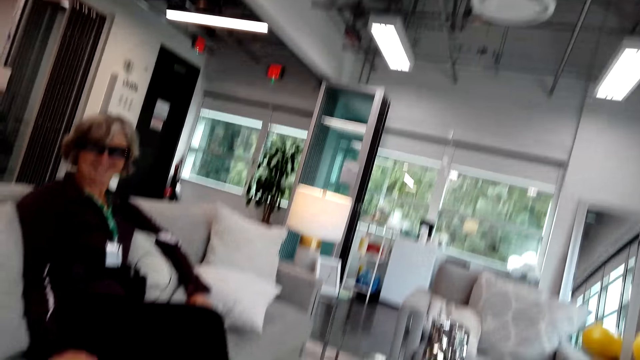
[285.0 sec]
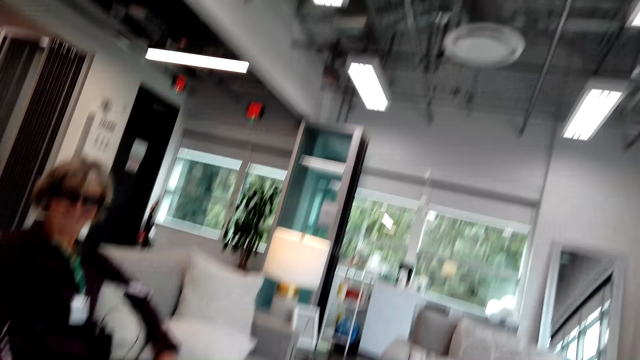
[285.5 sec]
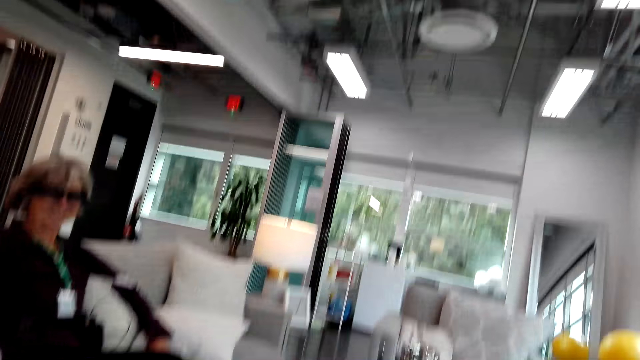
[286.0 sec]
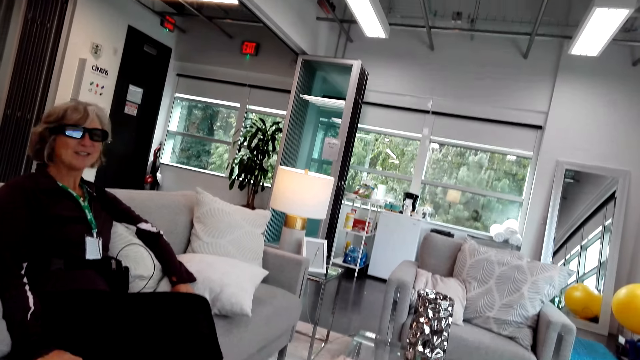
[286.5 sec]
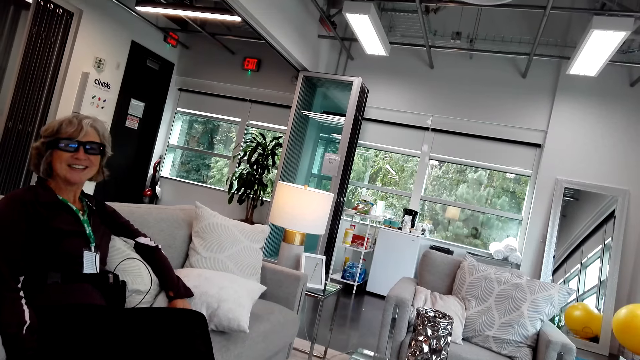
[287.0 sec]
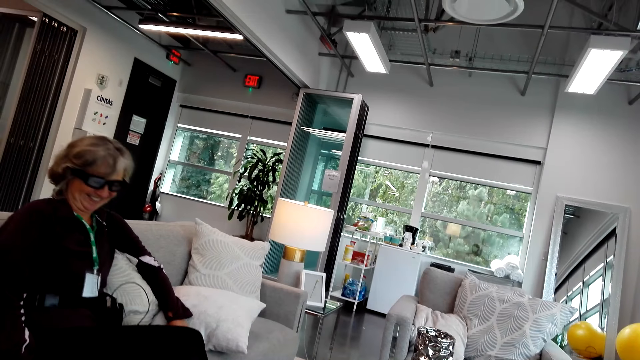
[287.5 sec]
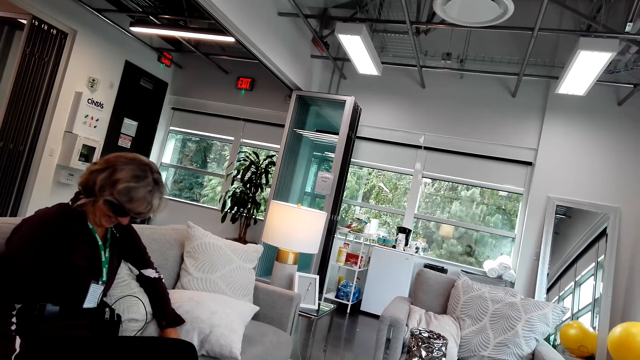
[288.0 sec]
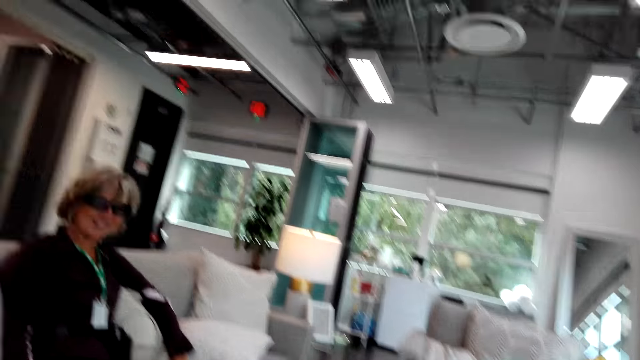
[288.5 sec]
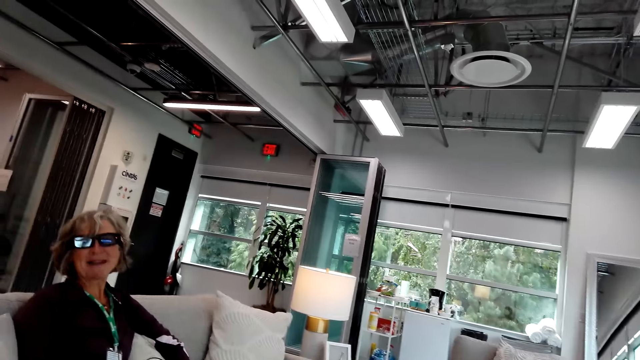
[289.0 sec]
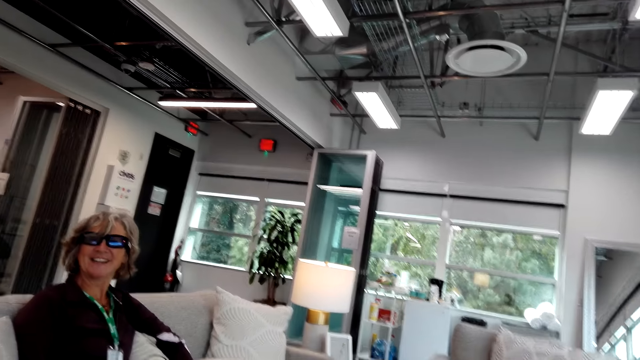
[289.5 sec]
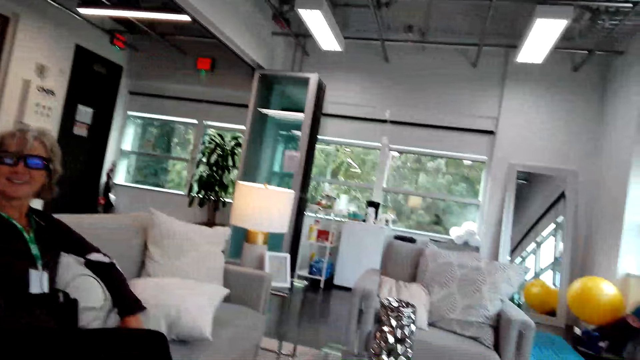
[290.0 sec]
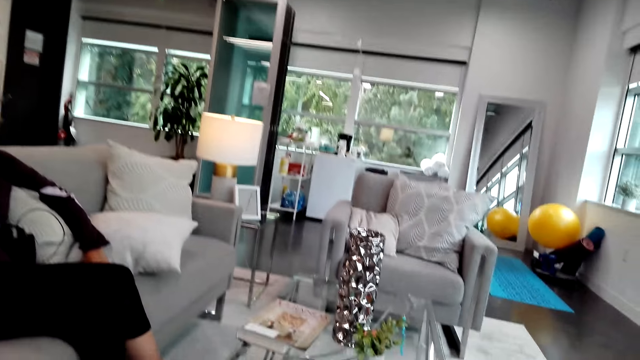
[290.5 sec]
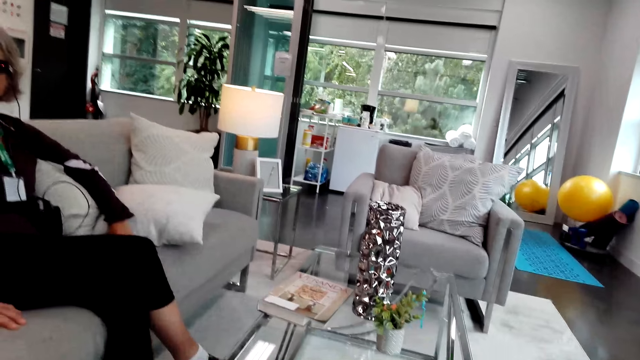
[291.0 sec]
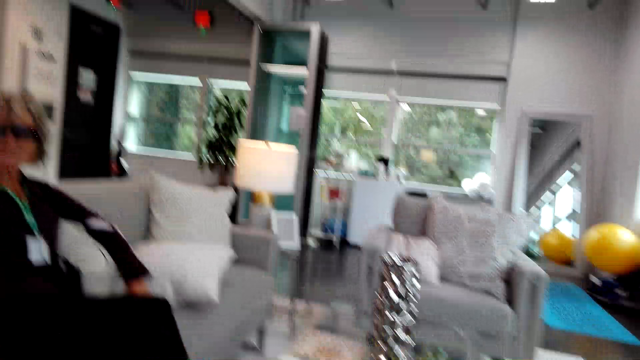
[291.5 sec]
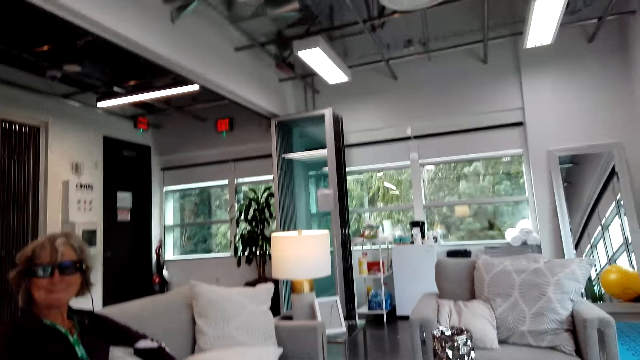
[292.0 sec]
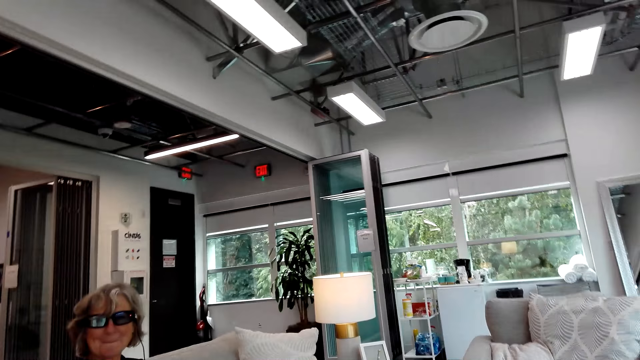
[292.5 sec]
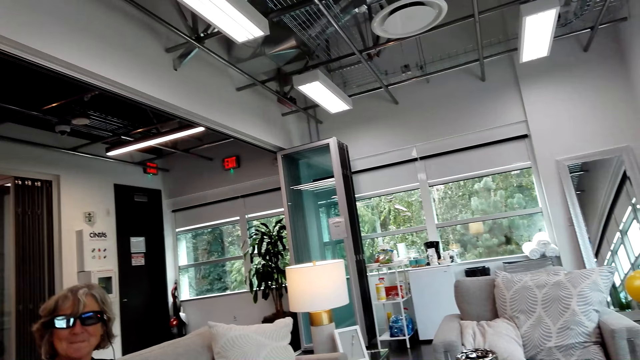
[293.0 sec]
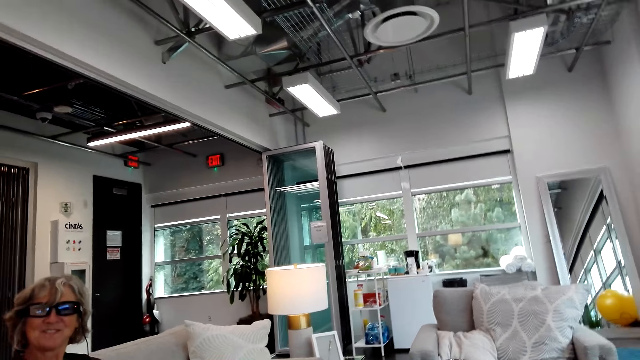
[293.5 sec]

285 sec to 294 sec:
The camera wearer talks to a woman.

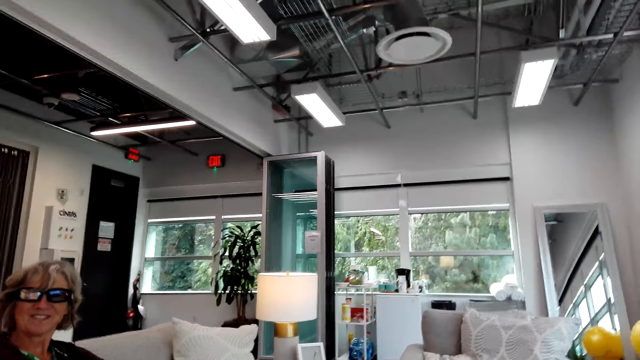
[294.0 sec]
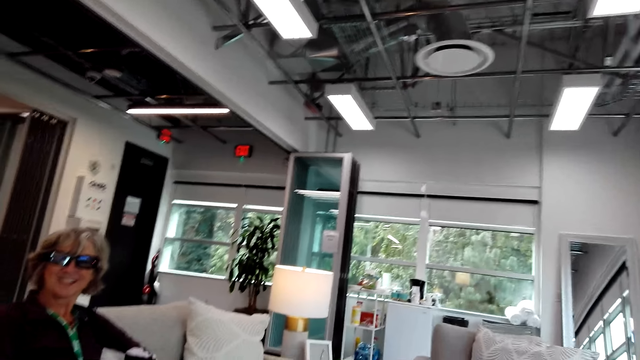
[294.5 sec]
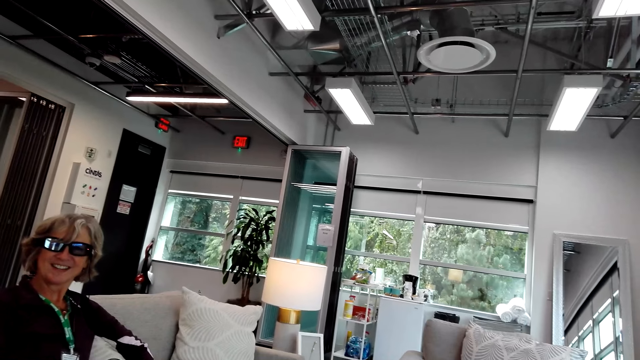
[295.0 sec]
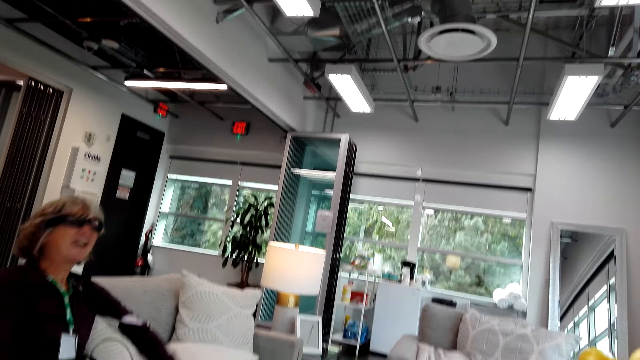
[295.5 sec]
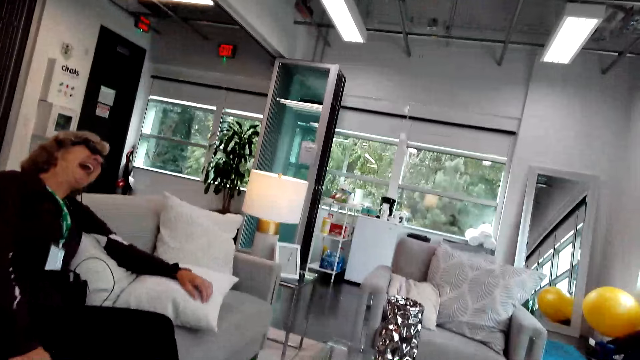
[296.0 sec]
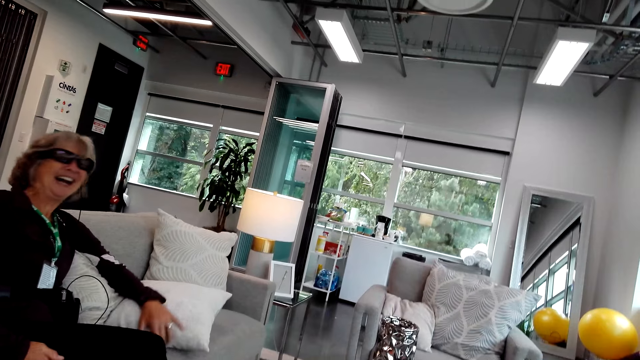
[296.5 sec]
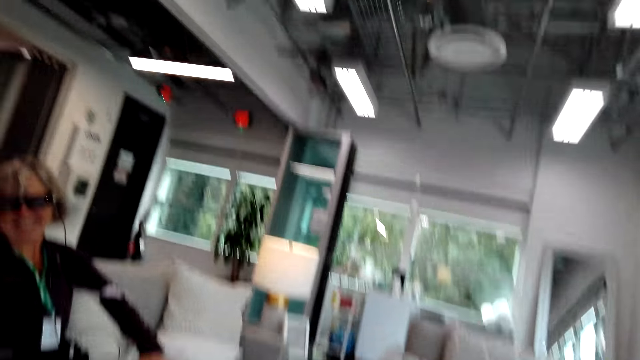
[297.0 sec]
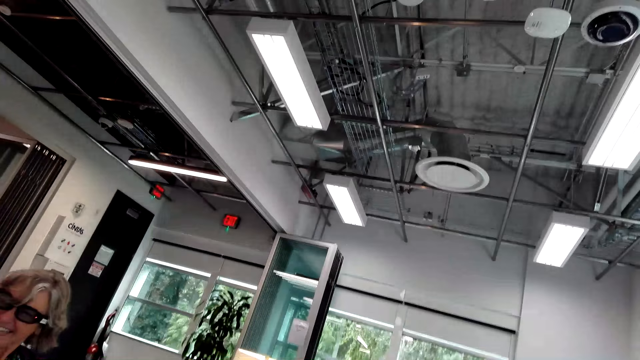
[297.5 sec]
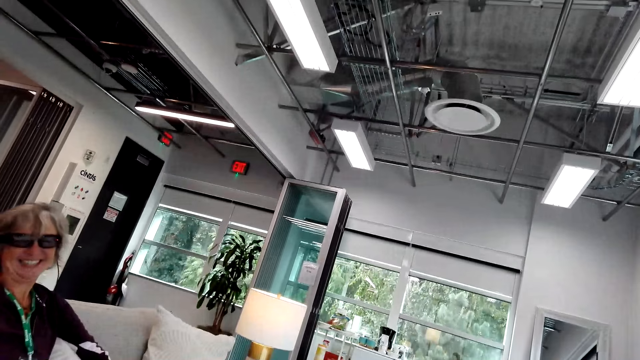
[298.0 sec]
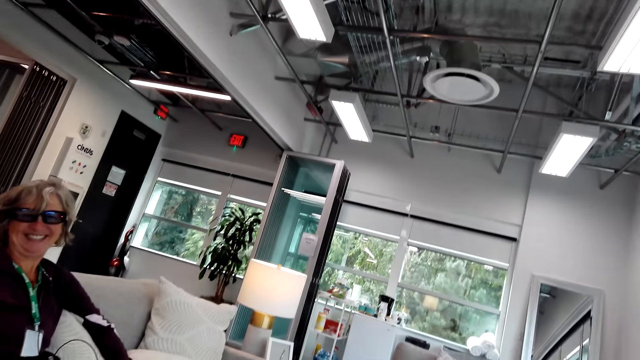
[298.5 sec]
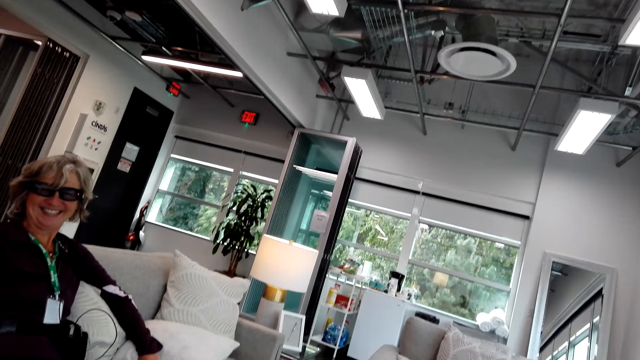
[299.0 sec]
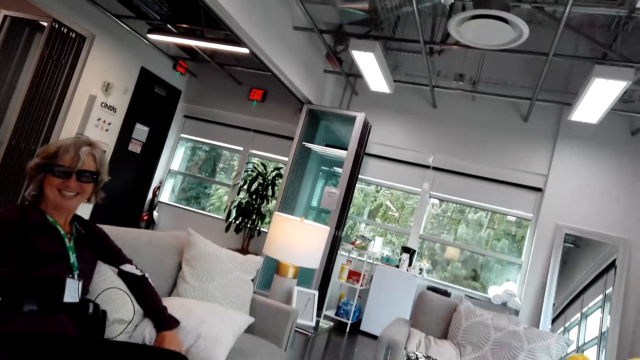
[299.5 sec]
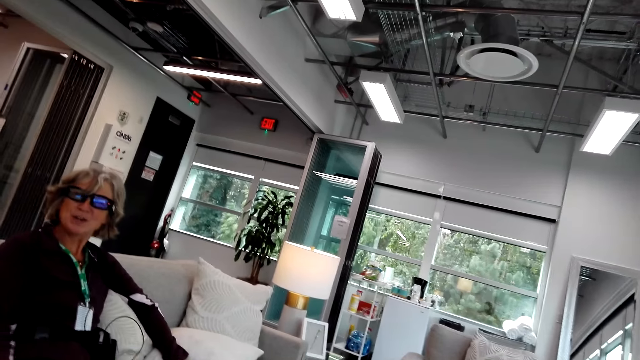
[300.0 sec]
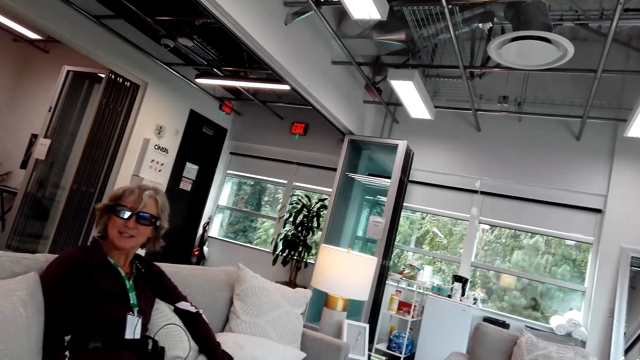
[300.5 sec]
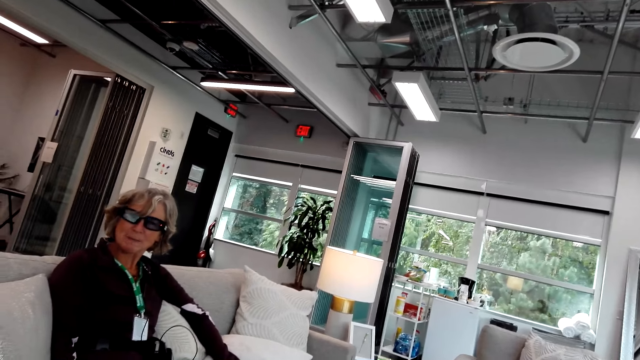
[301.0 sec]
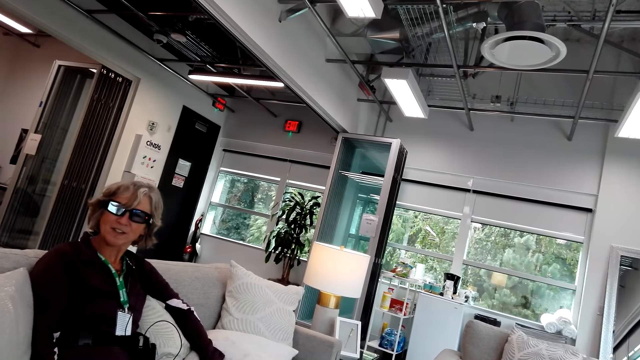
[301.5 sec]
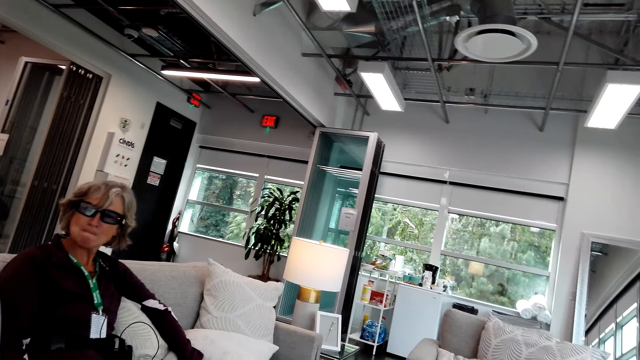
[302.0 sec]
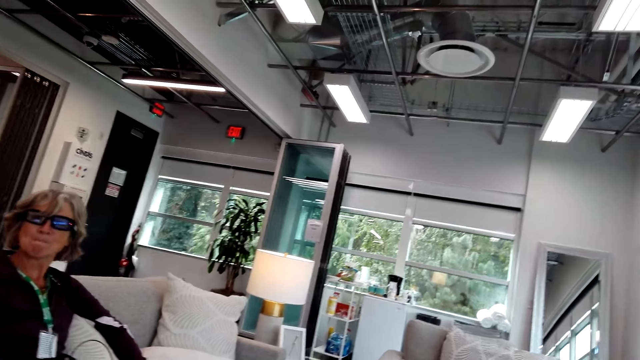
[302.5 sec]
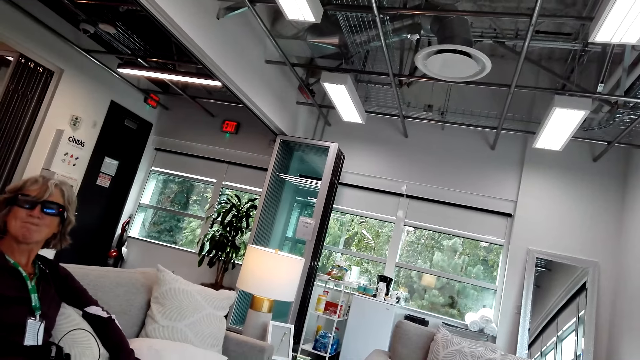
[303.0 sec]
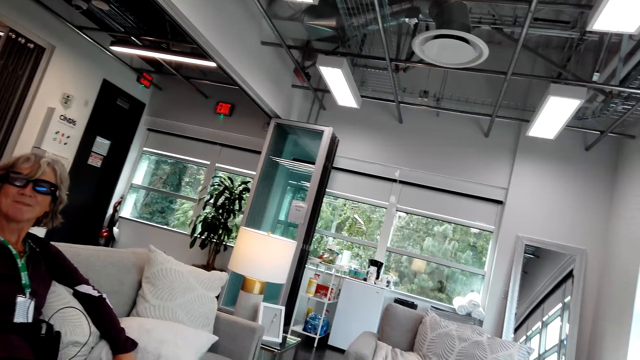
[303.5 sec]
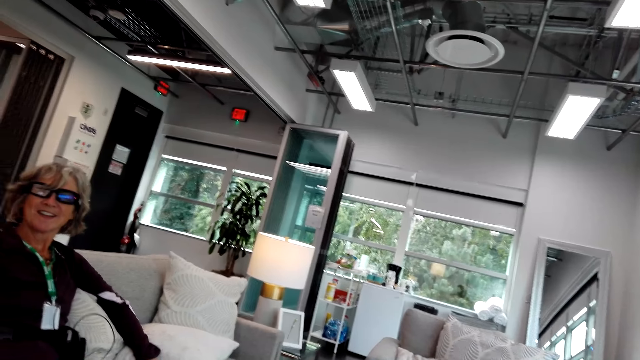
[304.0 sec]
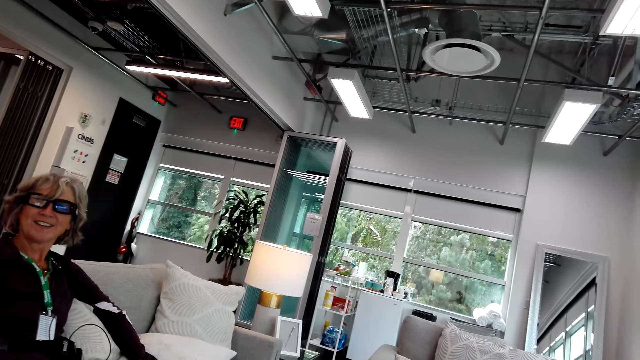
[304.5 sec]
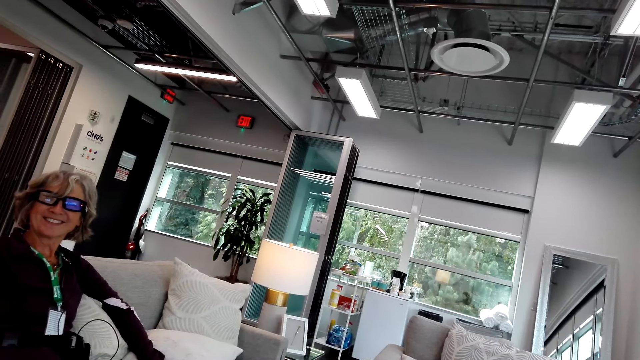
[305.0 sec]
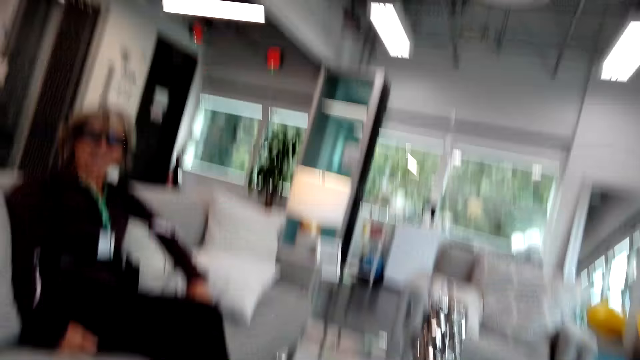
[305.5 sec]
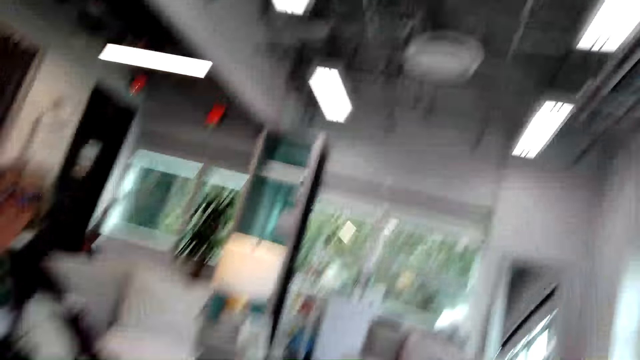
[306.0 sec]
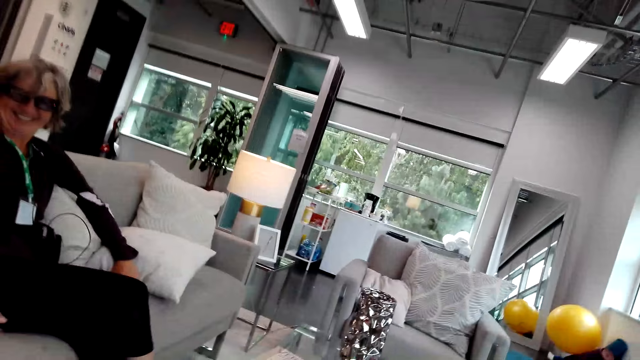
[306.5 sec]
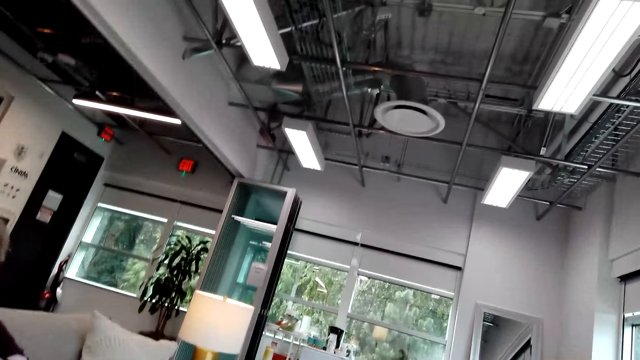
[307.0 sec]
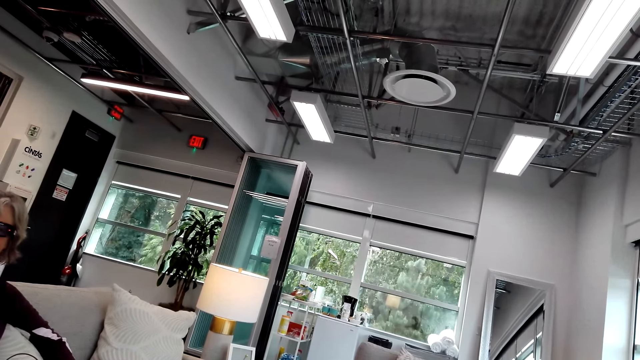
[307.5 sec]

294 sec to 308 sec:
A woman talks to the camera wearer. The camera wearer talks to the woman. The woman talks to the camera wearer. The camera wearer talks to the woman.
